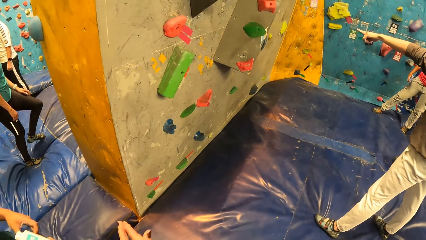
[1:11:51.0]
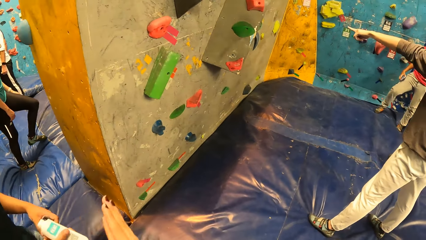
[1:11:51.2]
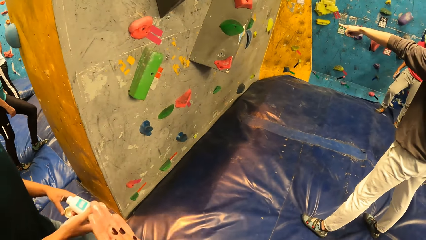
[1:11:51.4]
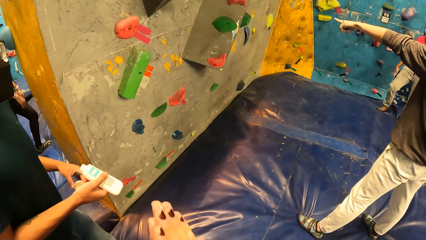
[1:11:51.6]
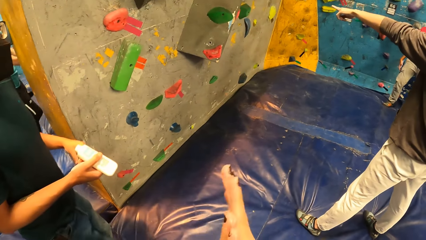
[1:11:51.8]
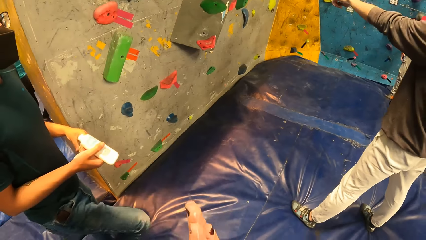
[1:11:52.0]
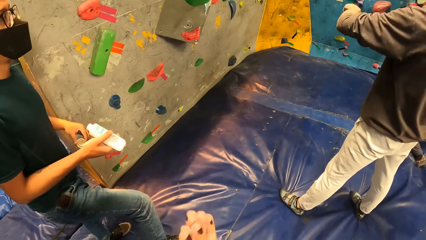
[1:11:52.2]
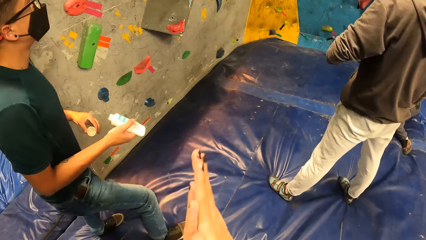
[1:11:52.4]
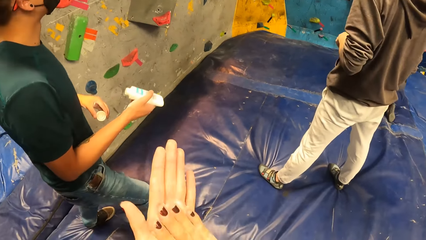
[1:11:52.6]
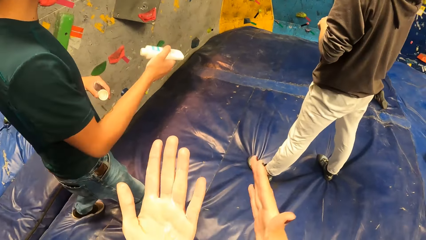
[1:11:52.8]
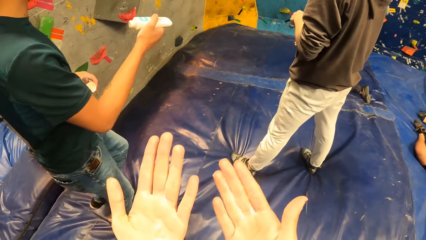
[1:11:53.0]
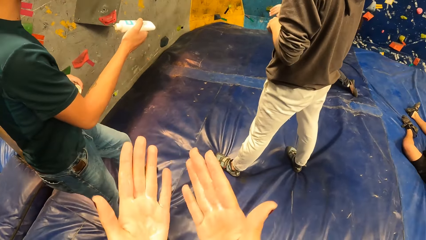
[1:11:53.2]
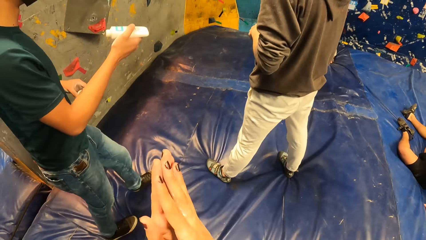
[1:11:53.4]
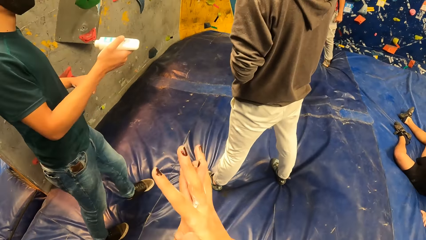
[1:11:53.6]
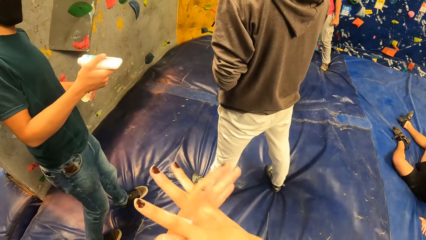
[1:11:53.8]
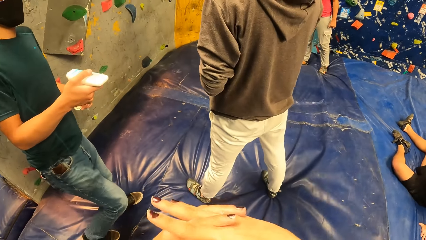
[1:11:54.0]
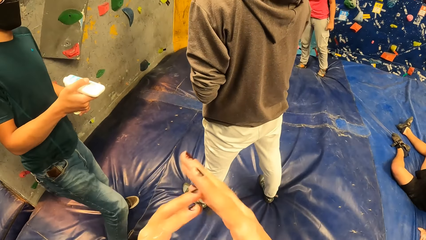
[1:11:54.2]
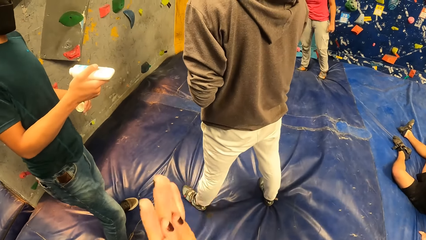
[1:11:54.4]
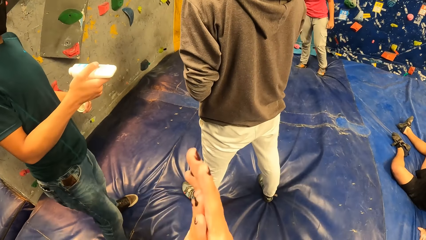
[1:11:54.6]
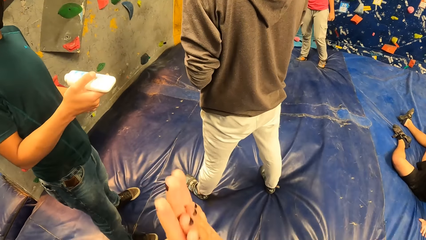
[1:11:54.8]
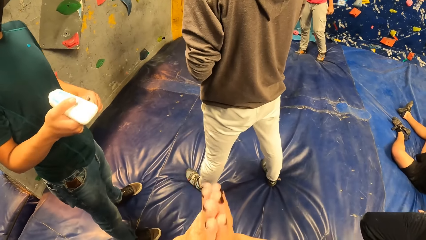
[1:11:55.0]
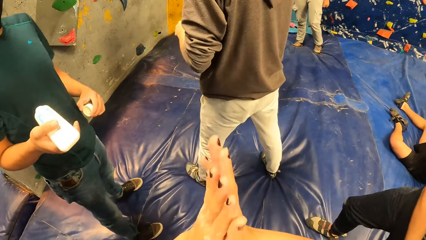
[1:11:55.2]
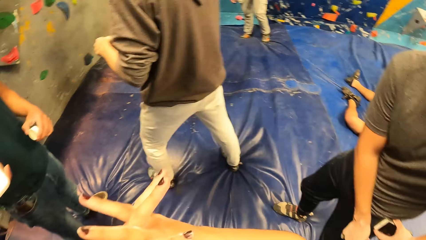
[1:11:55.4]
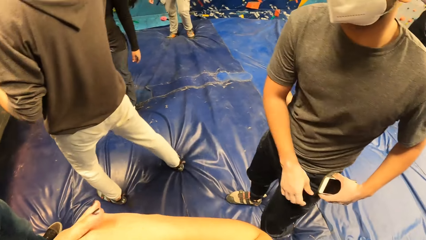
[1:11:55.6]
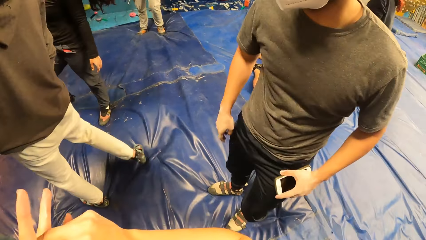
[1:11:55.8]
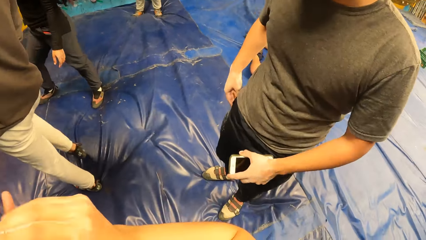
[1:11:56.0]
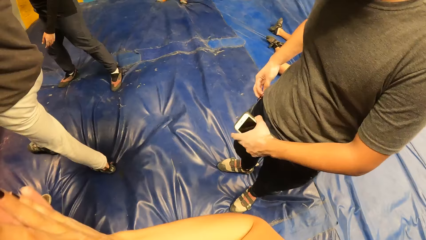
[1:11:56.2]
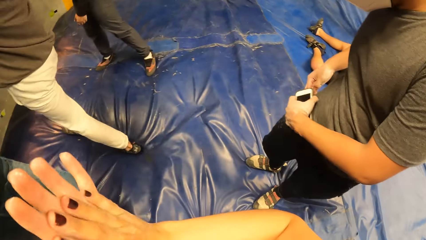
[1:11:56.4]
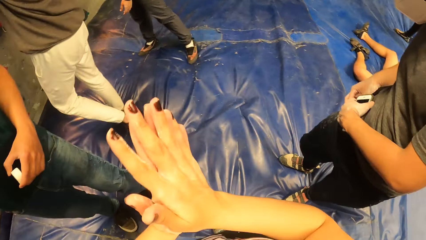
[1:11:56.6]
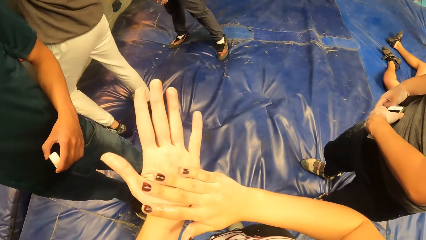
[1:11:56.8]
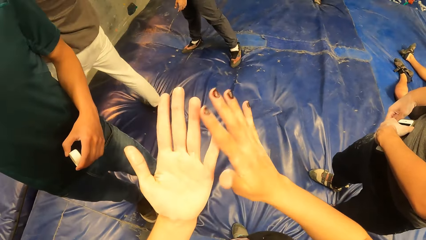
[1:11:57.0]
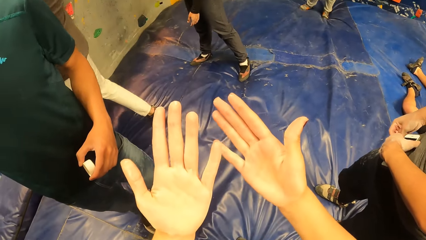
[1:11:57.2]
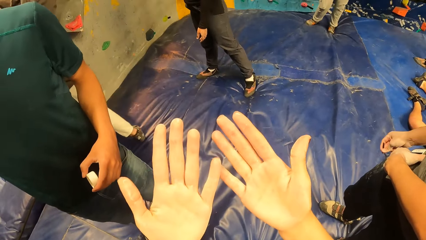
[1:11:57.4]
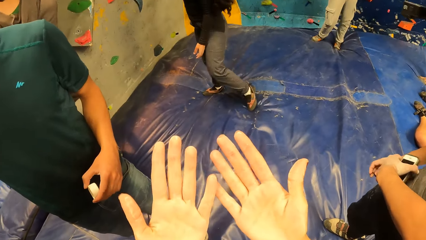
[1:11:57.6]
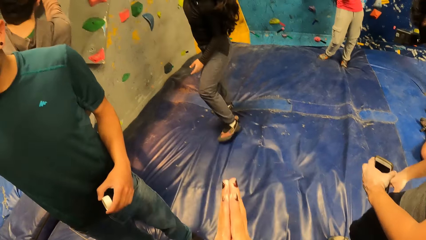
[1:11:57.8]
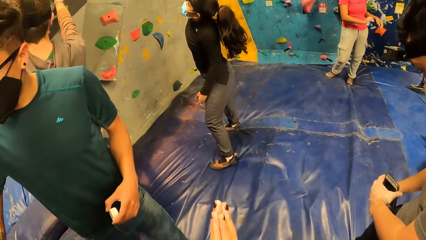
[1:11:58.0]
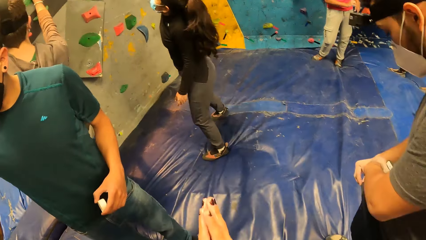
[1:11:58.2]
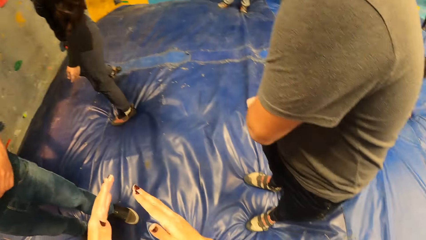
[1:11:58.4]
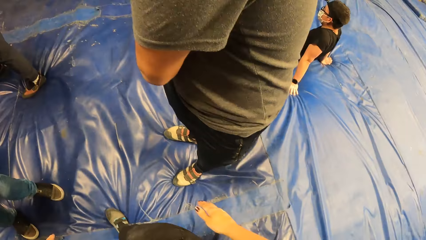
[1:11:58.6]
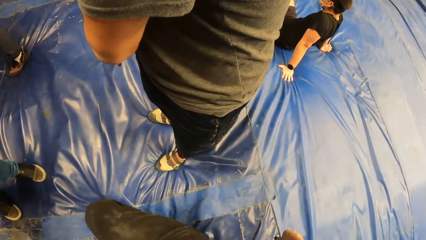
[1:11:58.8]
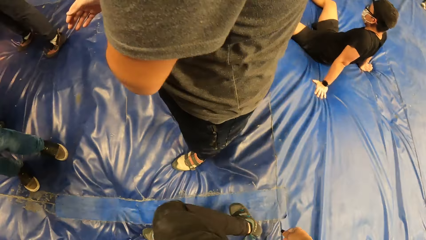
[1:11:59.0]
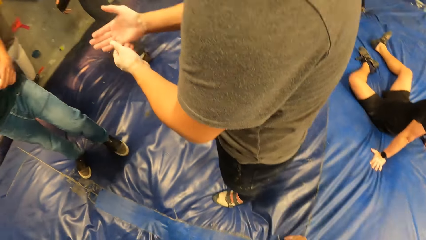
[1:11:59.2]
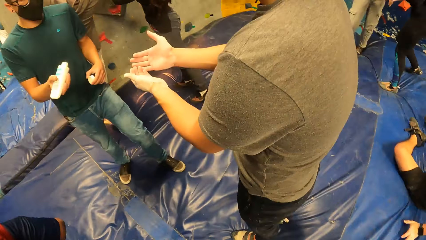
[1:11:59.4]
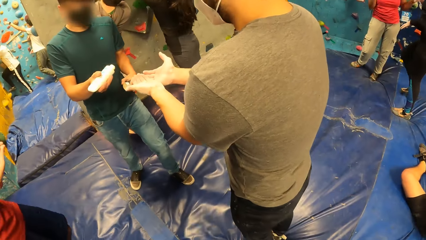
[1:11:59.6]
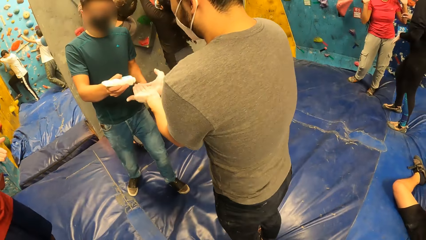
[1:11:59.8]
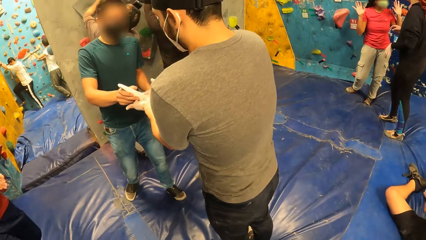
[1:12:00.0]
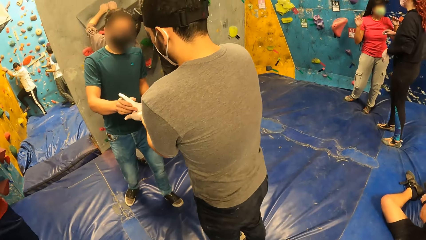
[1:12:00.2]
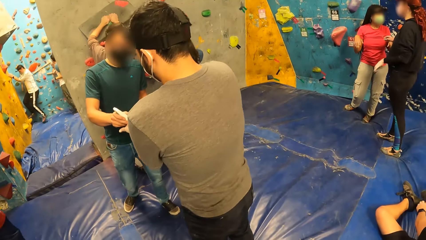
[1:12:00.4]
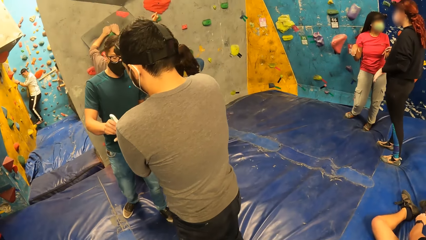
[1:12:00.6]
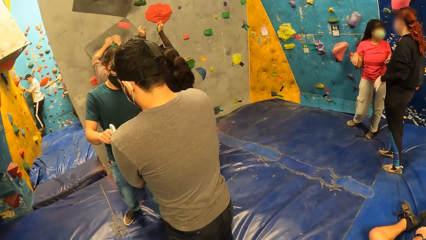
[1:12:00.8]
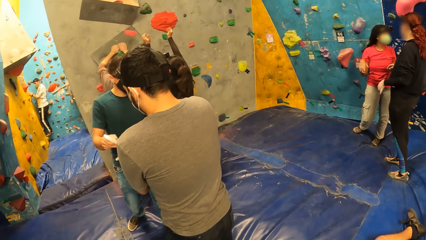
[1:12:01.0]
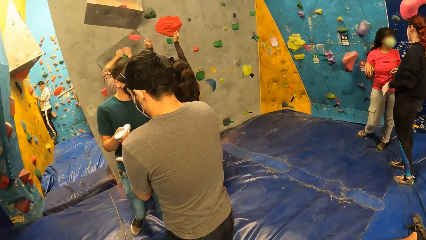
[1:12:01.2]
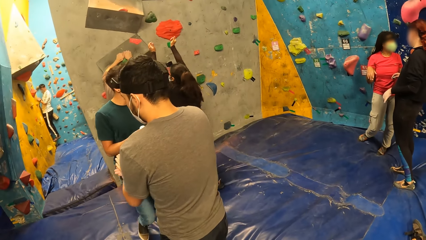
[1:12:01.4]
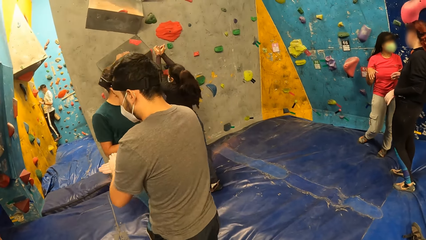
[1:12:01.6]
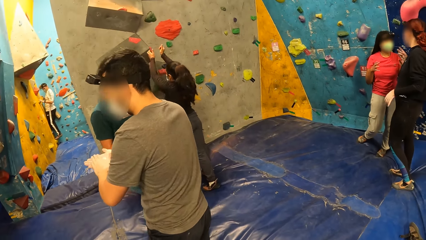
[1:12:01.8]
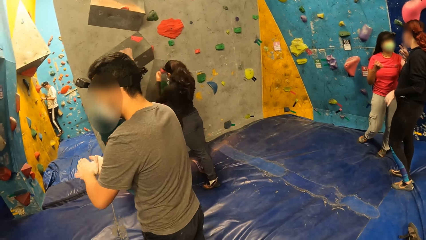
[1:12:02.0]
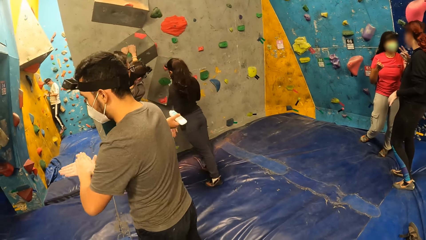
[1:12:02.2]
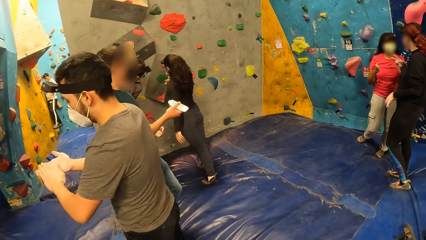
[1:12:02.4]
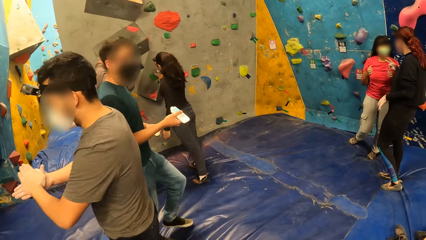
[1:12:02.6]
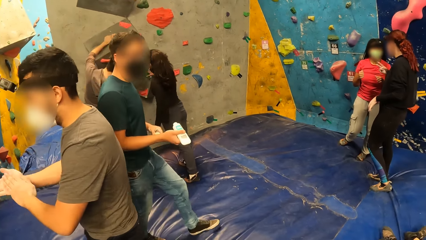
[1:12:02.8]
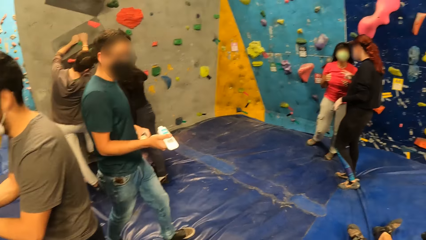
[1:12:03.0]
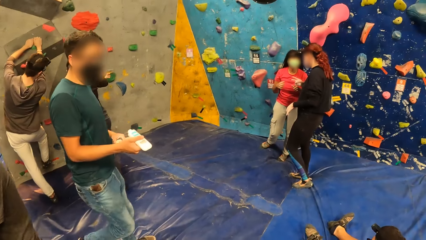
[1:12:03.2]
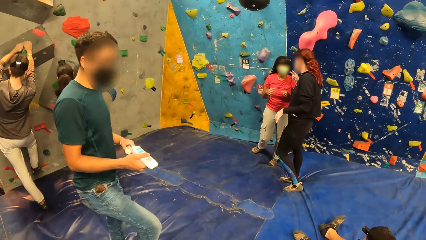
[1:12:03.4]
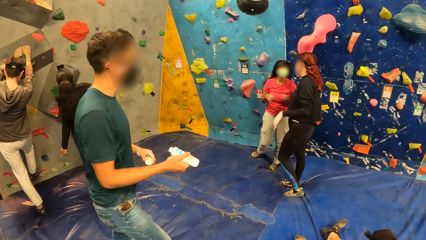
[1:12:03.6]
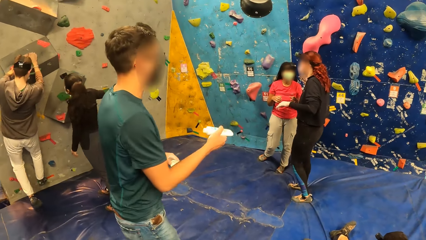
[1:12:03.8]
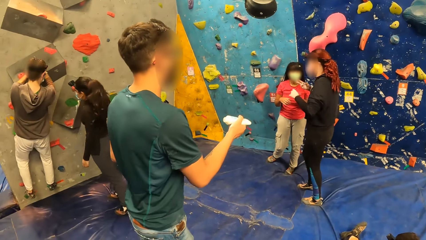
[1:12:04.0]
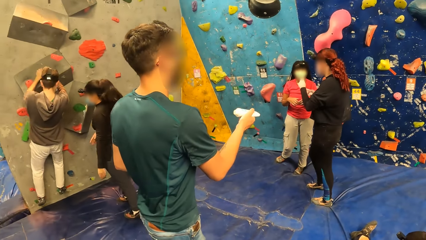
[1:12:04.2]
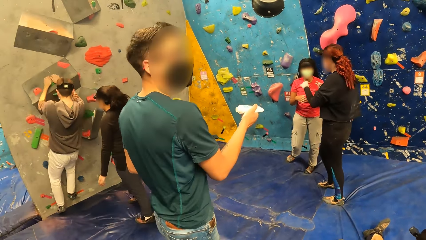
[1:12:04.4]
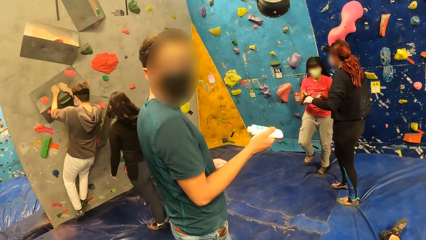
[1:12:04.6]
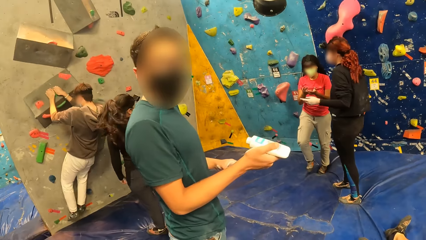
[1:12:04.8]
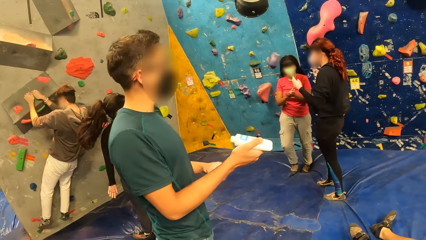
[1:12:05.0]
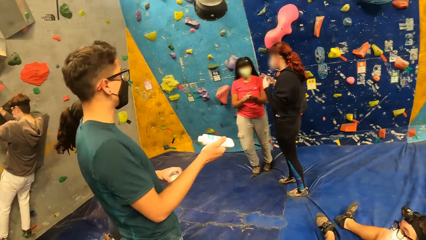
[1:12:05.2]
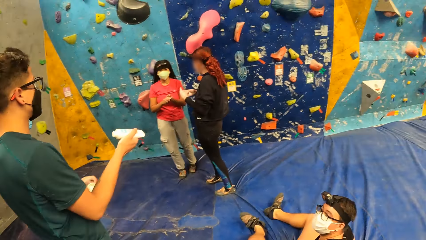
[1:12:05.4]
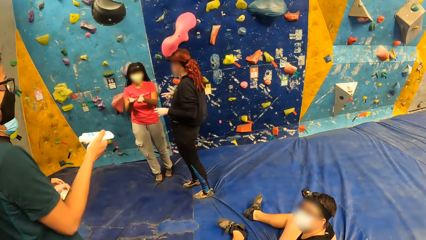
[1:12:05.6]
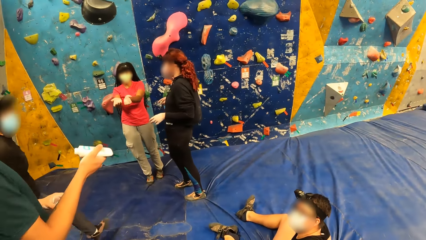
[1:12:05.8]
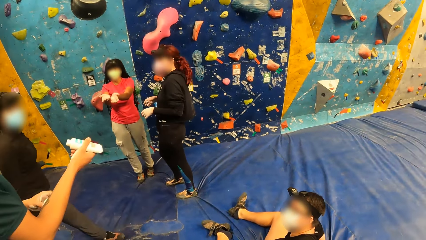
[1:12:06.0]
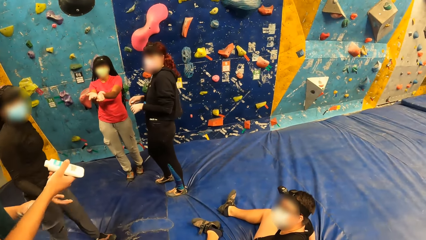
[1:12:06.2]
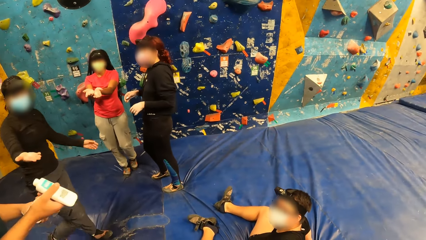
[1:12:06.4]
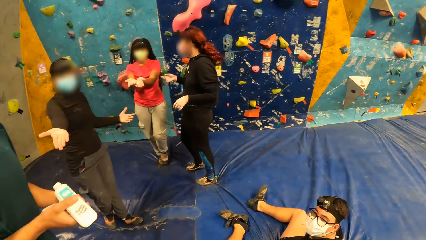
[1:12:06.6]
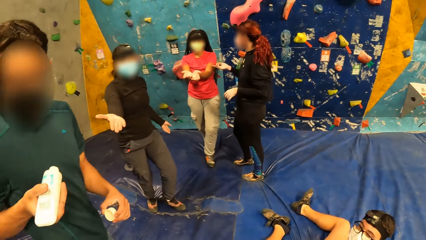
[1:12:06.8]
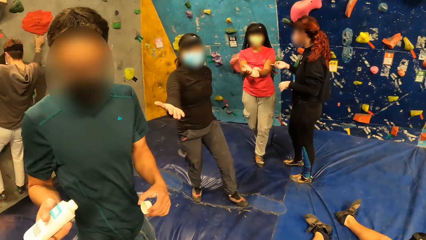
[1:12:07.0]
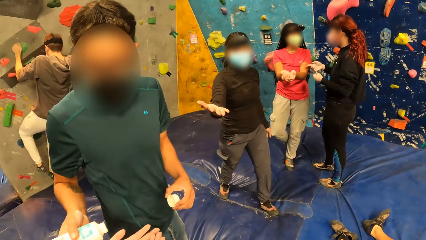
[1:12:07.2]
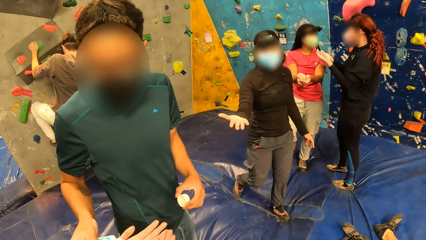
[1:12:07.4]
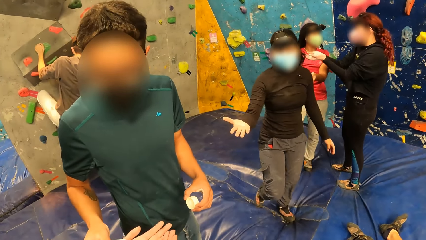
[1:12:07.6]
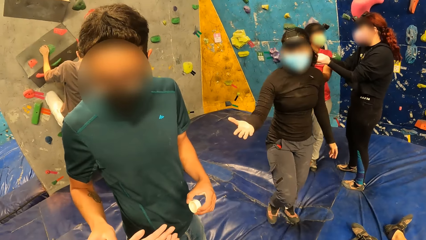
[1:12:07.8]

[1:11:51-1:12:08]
The camera wearer rubs her hands. A man holds a mobile phone with his left hand. The man opens the zip of the pocket of a trouser with his right hand. The man dips the mobile phone in the pocket of the trouser with his left hand. Another man interacts with a woman. The second man touches the wall with his hands. A third man squeezes the lotion on the hands of the first man with his right hand. Another woman interacts with a third woman. The first man rubs his hands. The second man climbs the wall. The third man walks around. The third man squeezes the lotion on the left hand of the camera wearer with his right hand.
